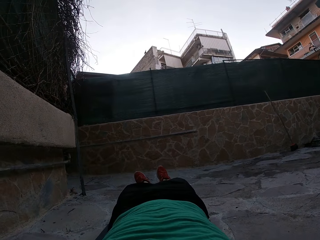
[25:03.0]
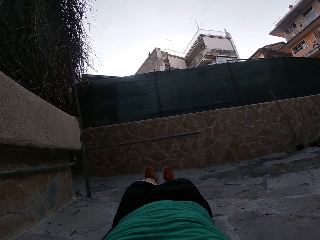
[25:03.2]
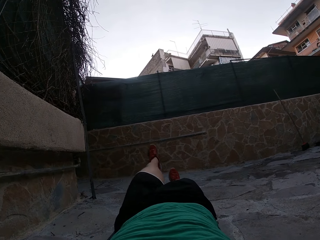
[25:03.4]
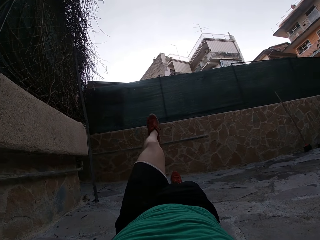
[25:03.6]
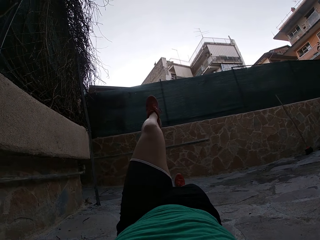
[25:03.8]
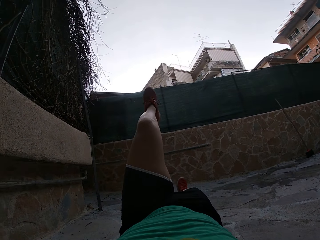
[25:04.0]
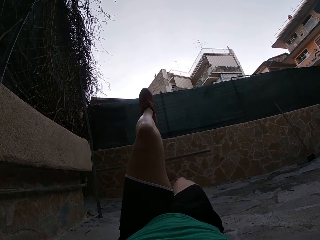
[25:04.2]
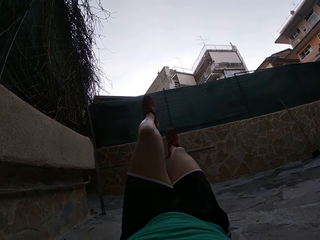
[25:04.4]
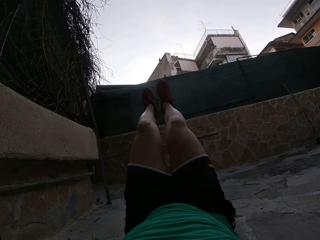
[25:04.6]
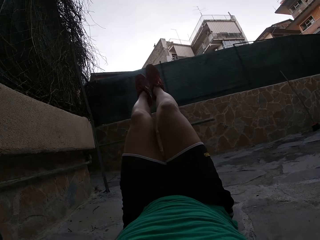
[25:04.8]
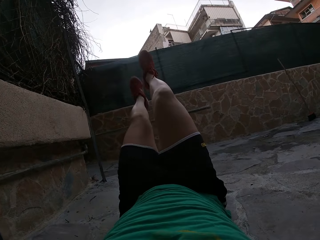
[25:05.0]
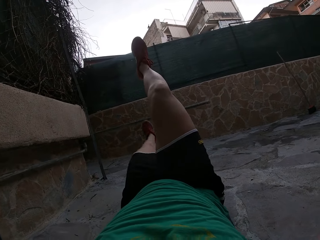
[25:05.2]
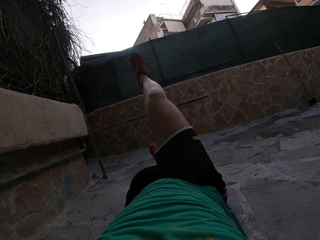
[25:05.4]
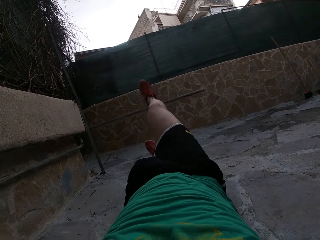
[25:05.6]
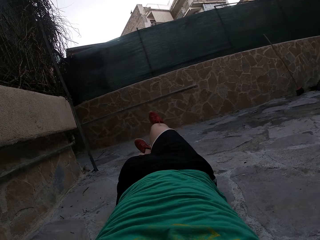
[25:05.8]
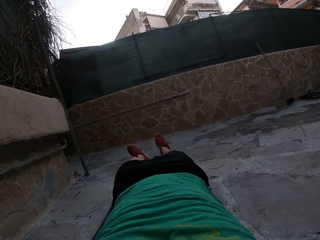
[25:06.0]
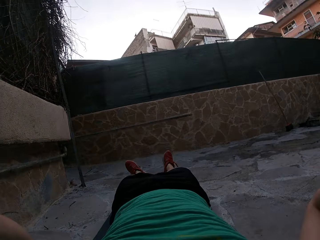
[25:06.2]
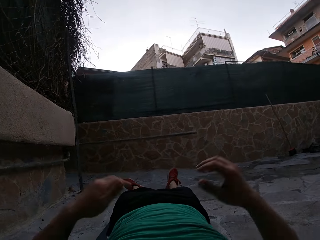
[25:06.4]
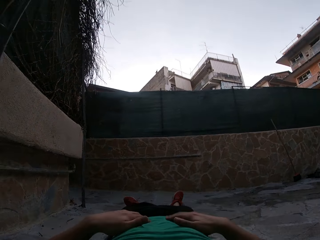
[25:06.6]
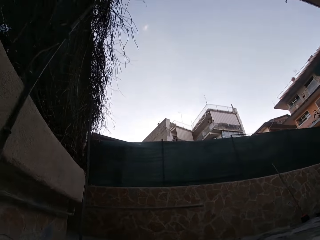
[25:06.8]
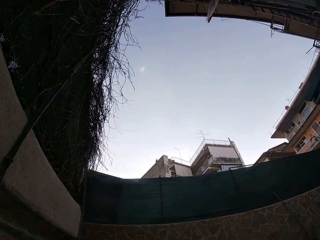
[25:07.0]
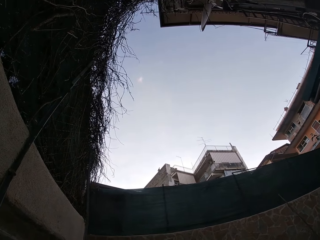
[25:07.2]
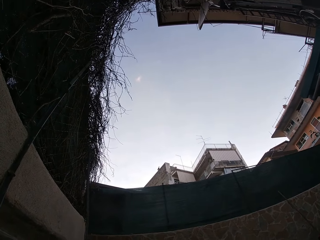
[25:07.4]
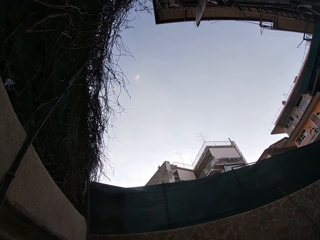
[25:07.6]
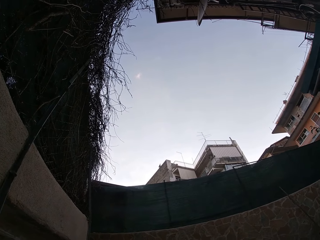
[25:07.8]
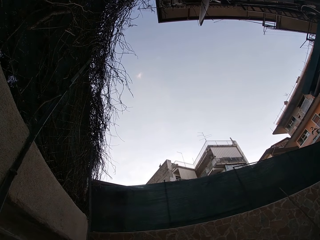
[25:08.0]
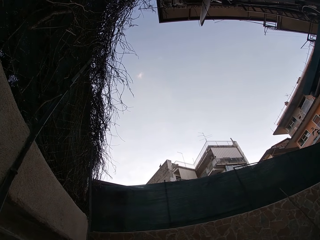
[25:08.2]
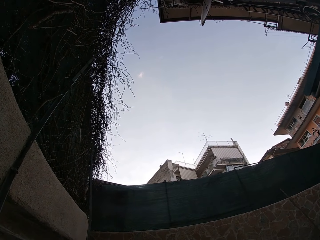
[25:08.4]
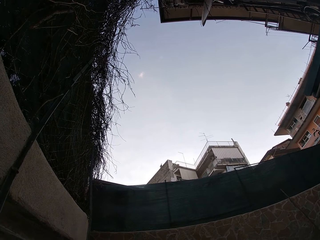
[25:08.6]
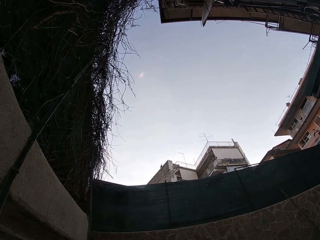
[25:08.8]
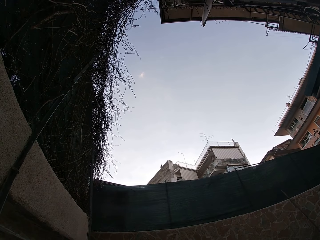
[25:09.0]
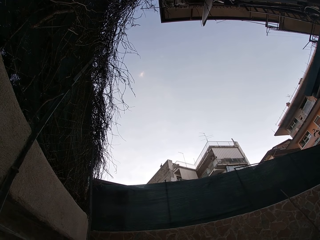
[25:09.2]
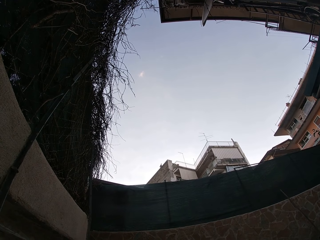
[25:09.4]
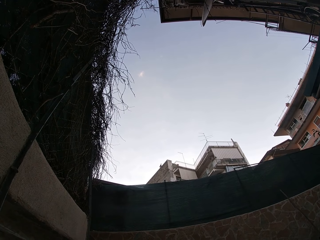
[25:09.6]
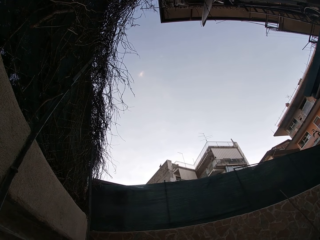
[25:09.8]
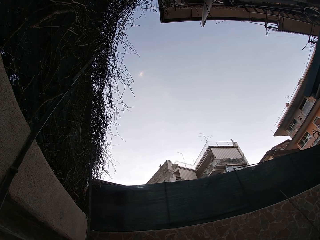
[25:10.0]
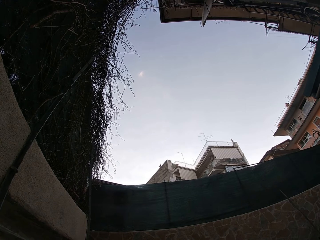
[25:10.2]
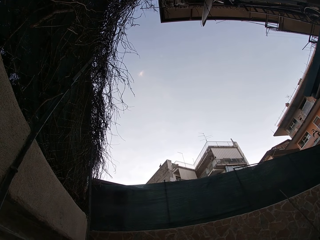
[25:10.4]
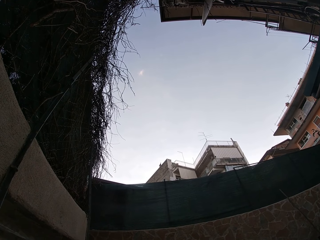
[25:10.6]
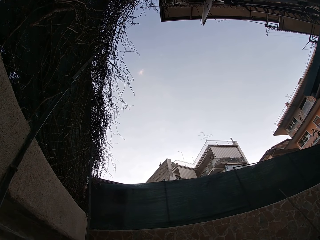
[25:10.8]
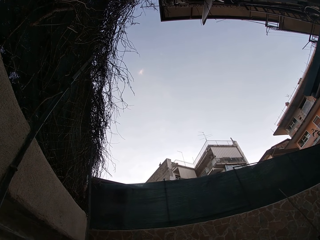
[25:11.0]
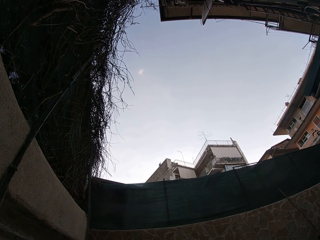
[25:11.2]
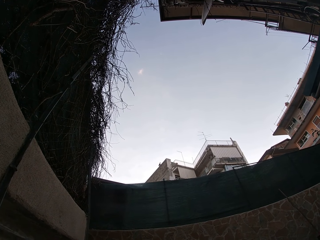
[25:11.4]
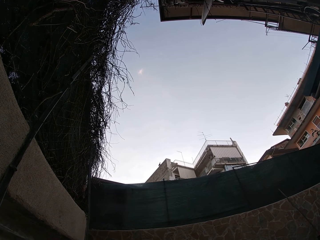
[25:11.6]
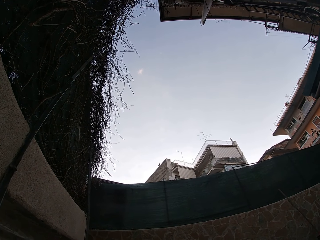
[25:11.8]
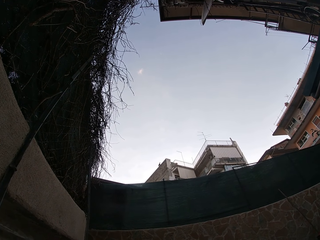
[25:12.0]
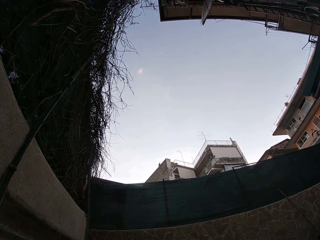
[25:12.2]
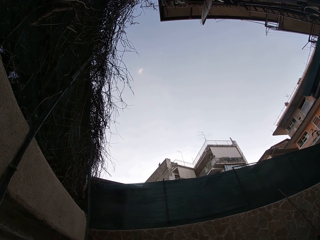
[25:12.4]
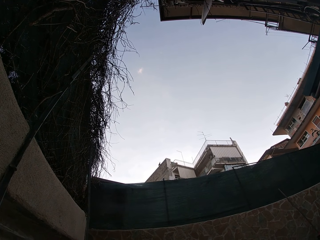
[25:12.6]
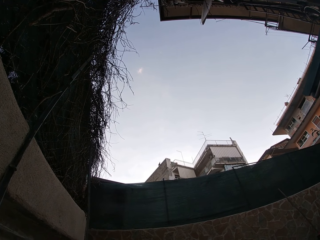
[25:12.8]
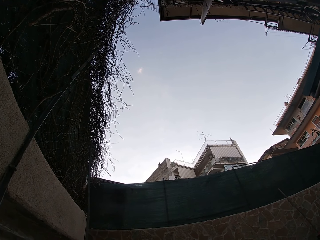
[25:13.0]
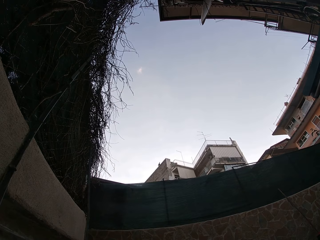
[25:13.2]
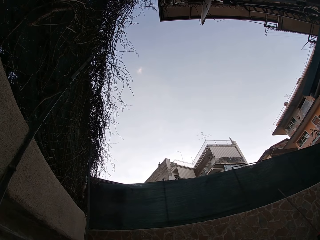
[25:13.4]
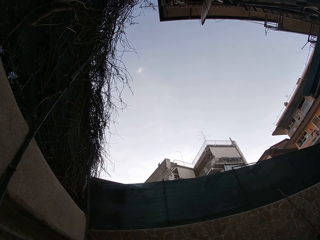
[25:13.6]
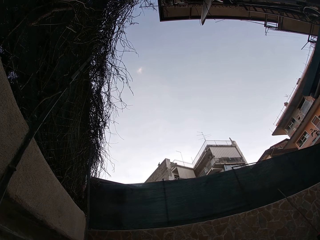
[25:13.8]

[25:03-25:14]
The camera wearer lifts the leg. They lift the leg again. They put the legs down. They move the hands. They do something.

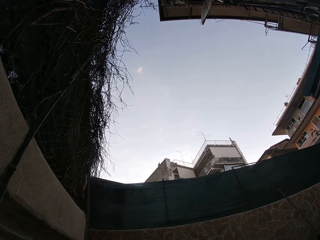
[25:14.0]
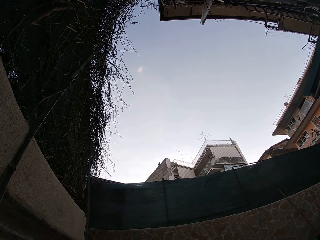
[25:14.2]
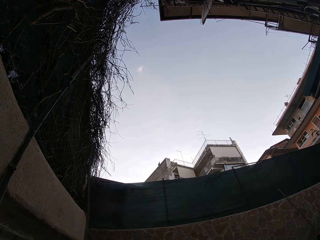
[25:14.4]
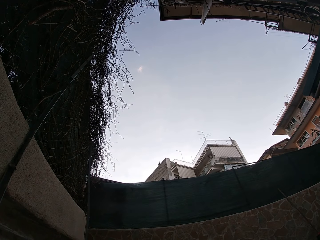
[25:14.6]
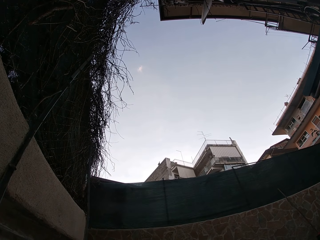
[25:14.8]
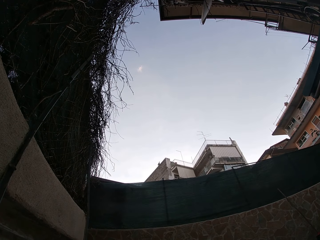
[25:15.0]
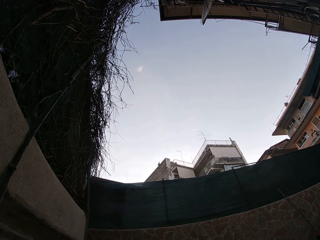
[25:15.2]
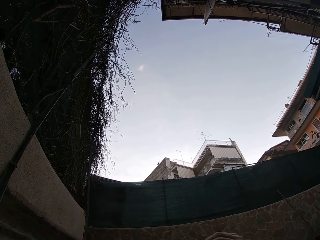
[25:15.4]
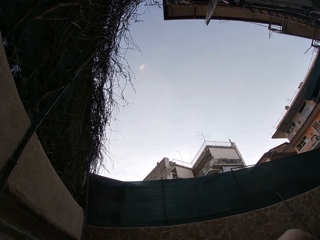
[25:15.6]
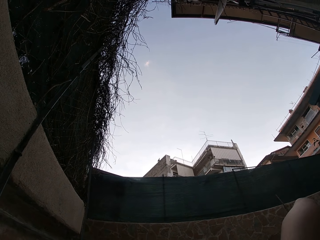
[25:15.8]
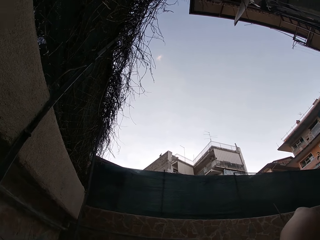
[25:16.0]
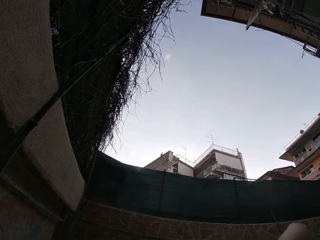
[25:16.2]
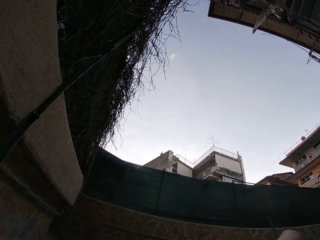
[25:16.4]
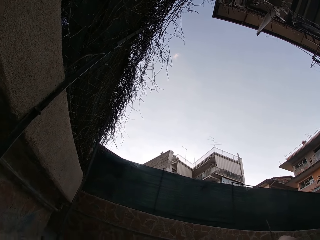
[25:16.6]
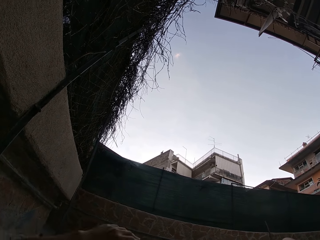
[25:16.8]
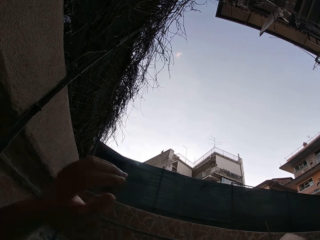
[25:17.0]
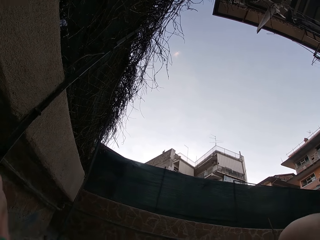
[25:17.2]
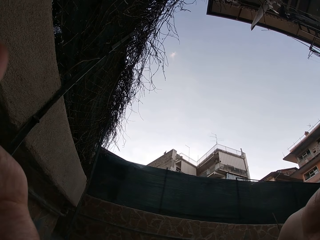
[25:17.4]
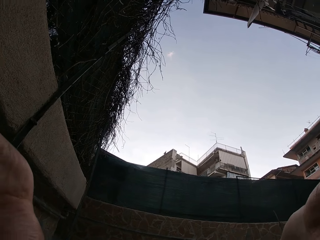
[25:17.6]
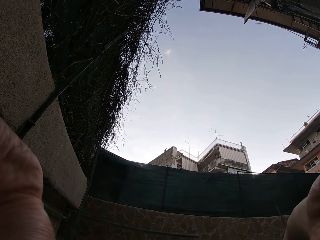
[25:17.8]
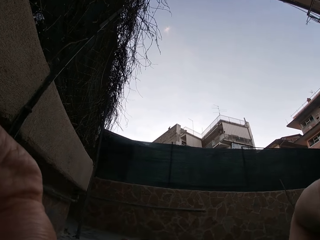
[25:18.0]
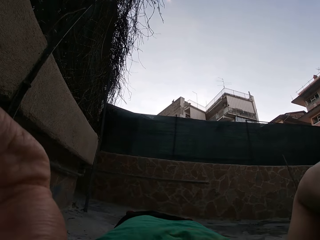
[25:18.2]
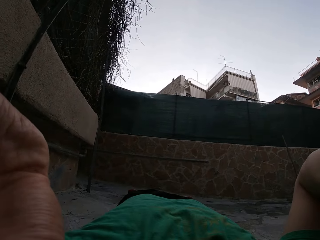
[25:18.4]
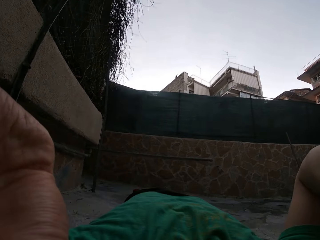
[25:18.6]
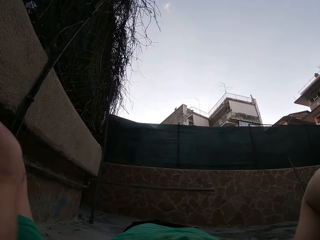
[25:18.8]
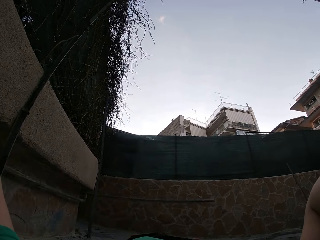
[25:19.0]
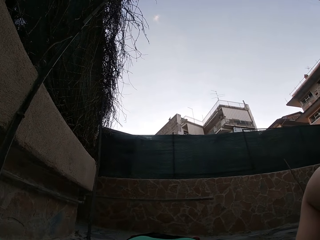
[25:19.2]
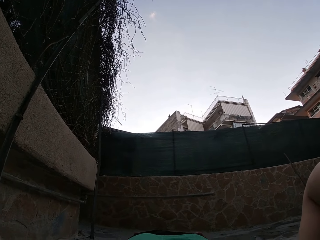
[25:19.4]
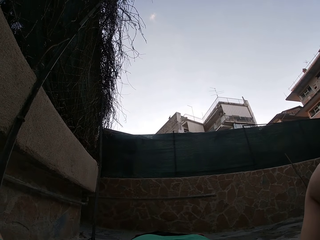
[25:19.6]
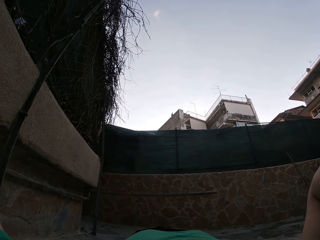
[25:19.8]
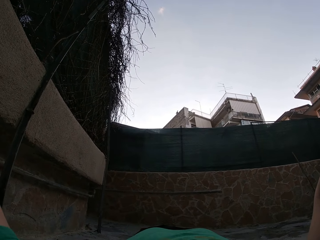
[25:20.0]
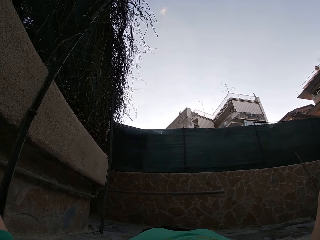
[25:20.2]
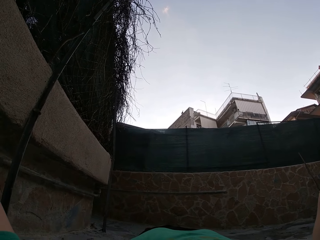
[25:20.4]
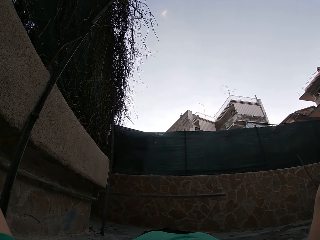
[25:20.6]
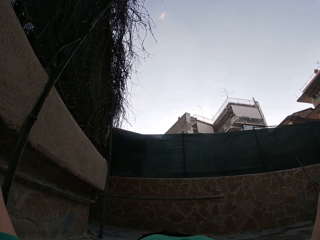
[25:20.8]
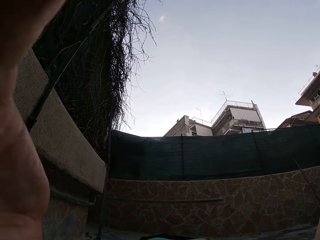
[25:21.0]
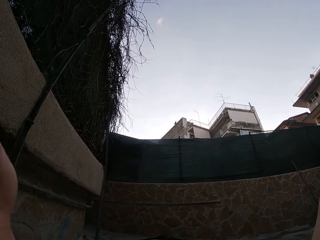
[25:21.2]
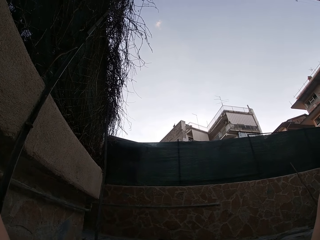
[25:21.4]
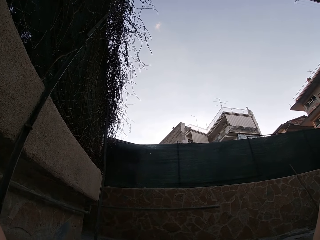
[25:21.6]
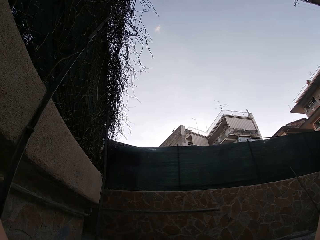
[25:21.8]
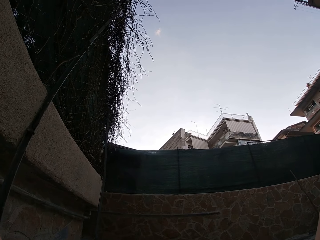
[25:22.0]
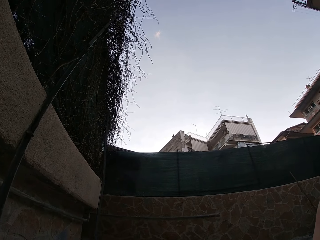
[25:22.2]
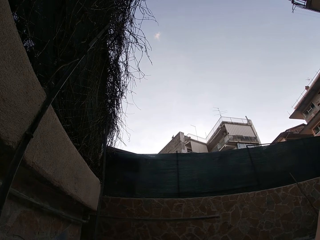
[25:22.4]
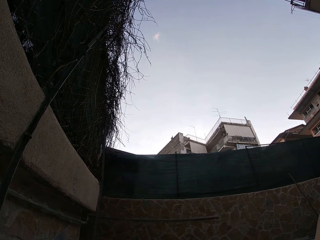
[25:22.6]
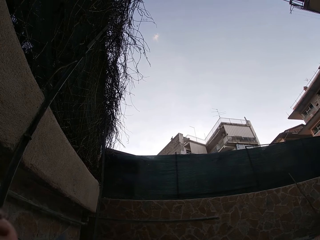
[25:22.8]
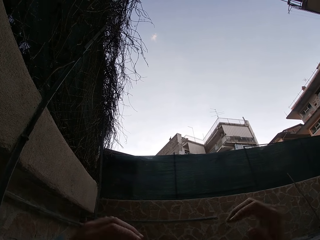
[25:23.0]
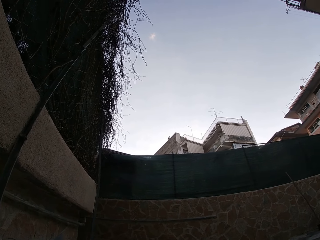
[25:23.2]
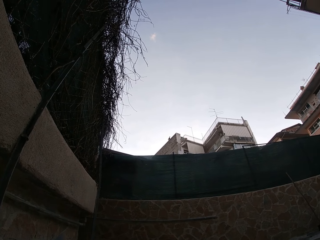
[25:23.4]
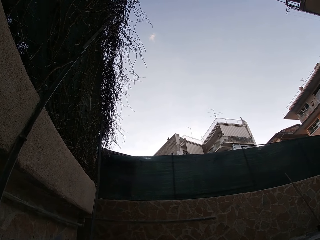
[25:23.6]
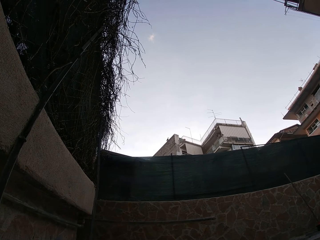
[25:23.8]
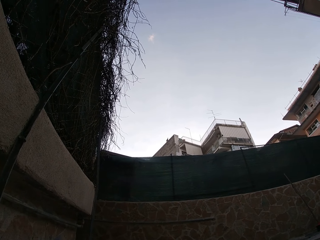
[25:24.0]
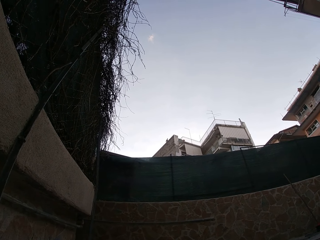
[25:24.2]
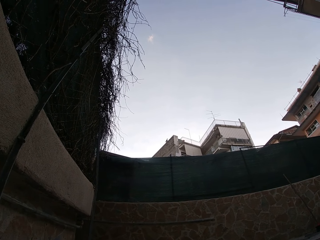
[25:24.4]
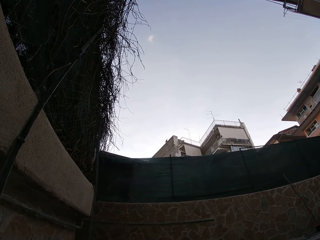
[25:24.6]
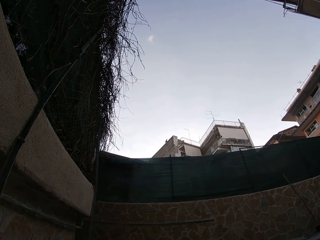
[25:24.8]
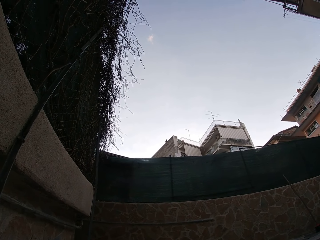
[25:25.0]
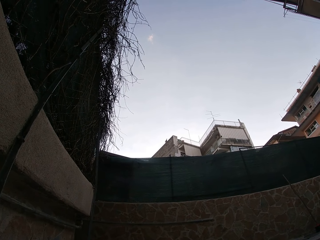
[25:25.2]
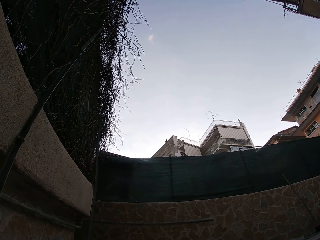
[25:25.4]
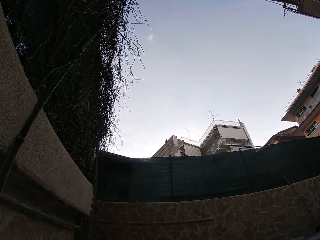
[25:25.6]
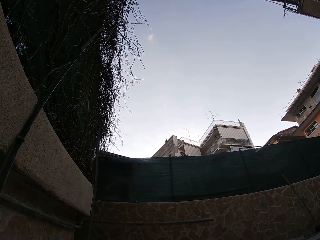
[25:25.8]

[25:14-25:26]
The camera wearer moves the hand. They adjust the camera. They do something.
